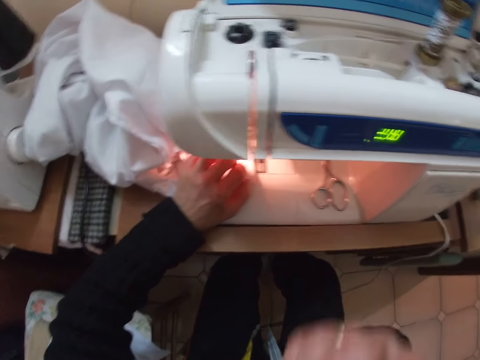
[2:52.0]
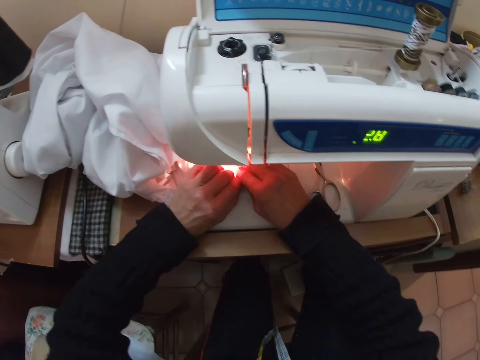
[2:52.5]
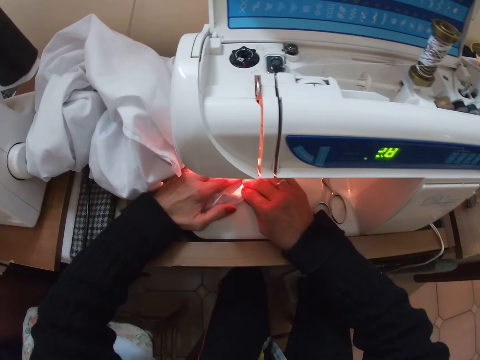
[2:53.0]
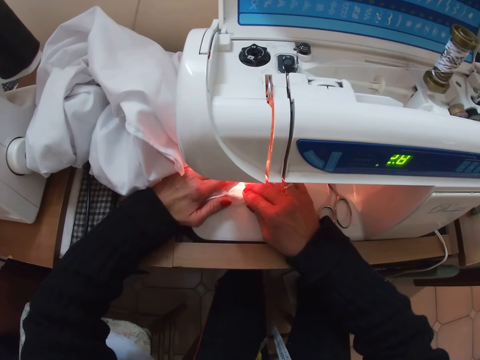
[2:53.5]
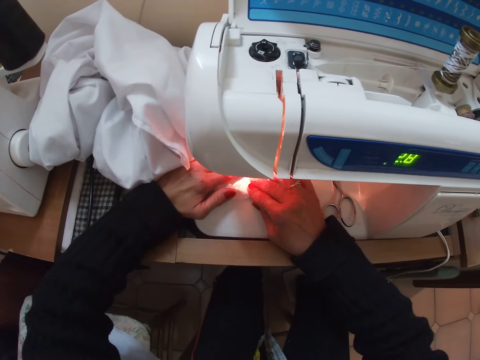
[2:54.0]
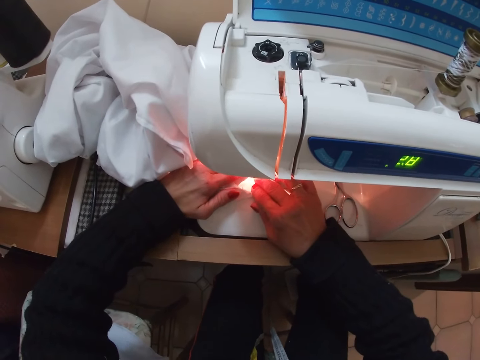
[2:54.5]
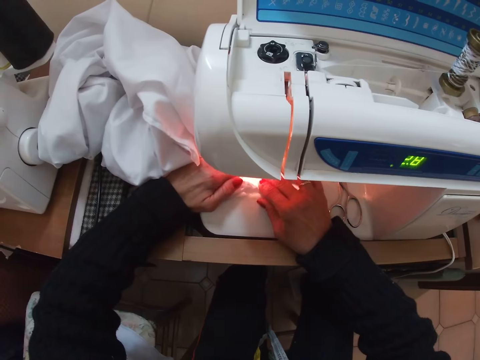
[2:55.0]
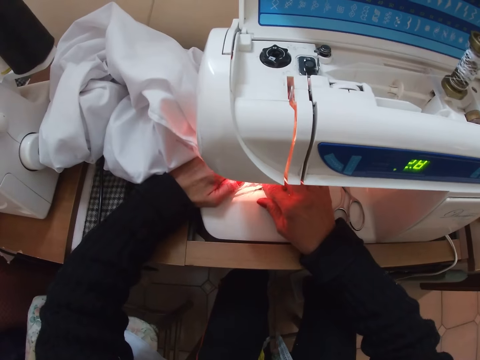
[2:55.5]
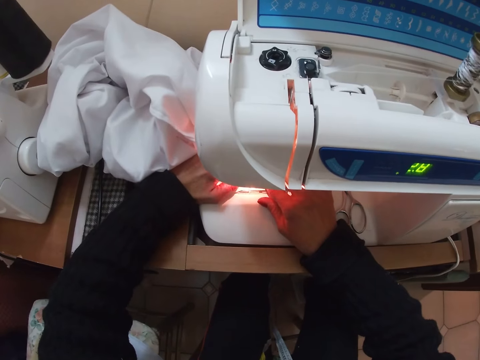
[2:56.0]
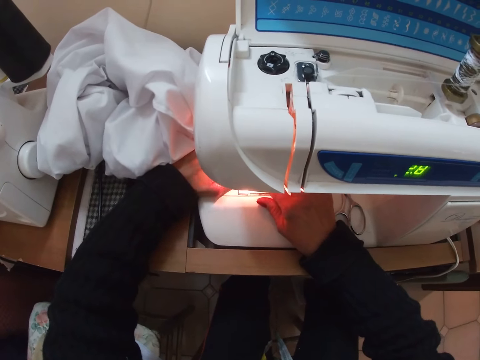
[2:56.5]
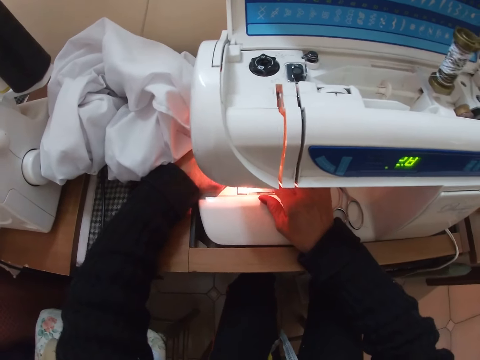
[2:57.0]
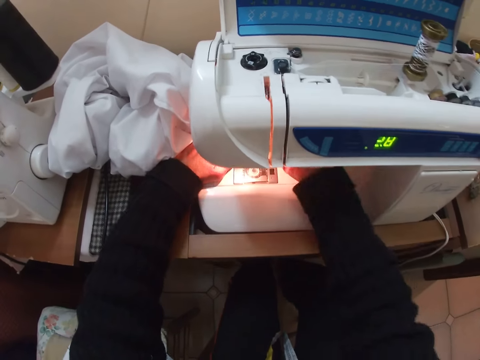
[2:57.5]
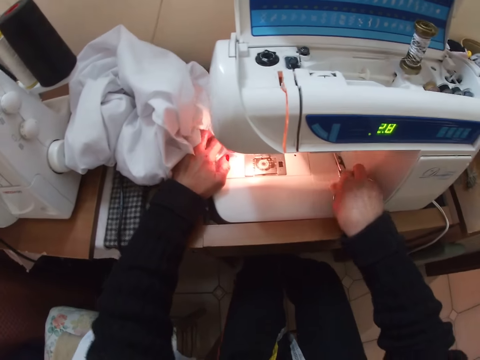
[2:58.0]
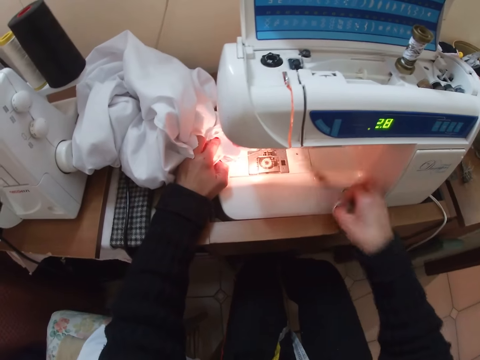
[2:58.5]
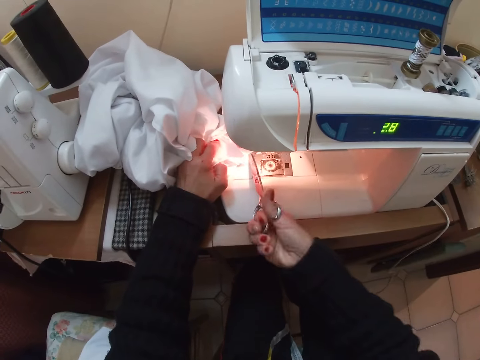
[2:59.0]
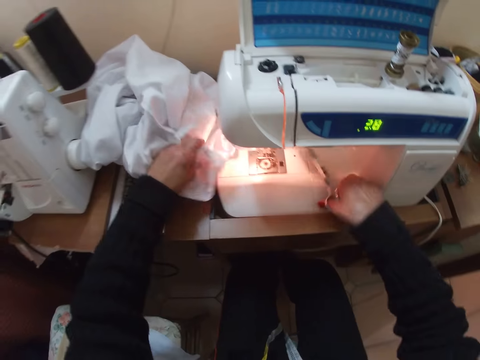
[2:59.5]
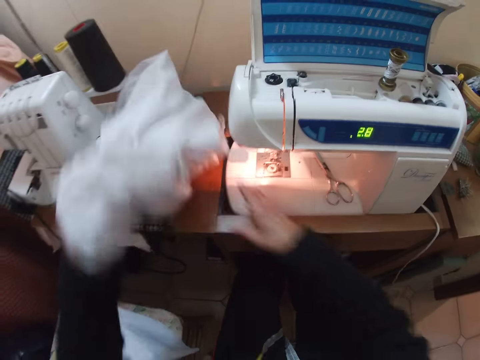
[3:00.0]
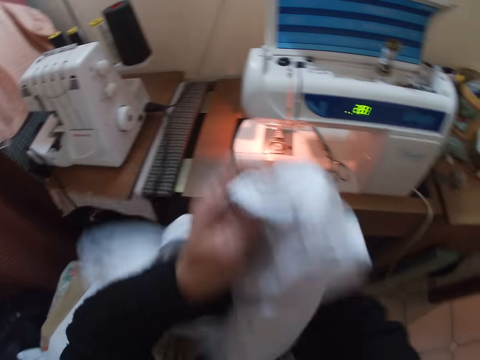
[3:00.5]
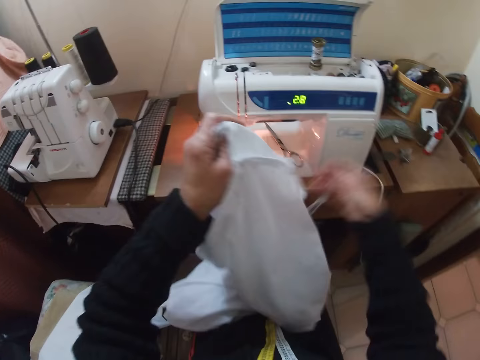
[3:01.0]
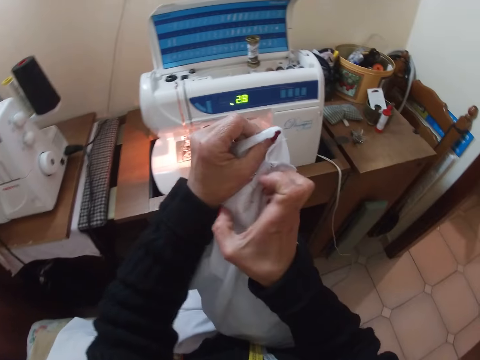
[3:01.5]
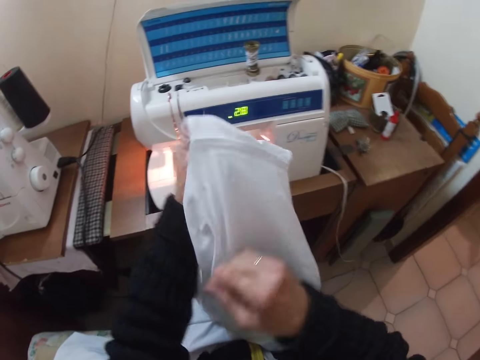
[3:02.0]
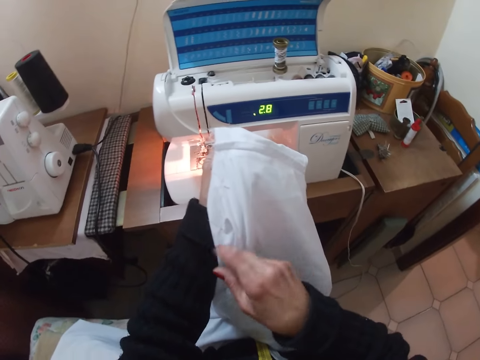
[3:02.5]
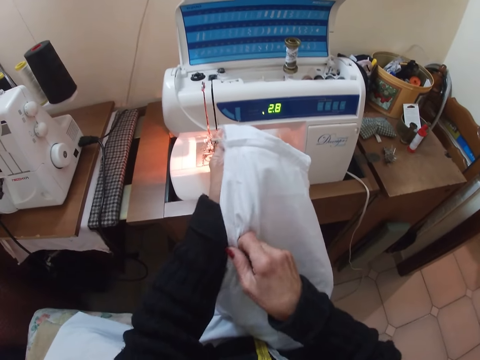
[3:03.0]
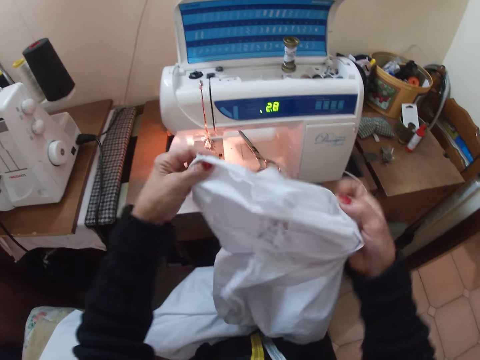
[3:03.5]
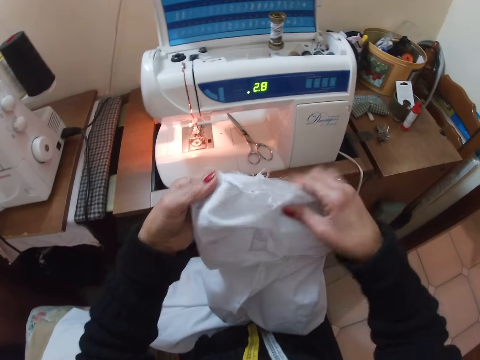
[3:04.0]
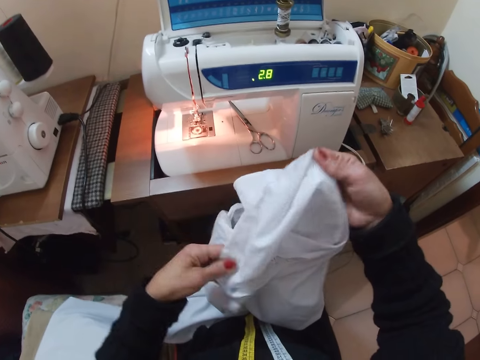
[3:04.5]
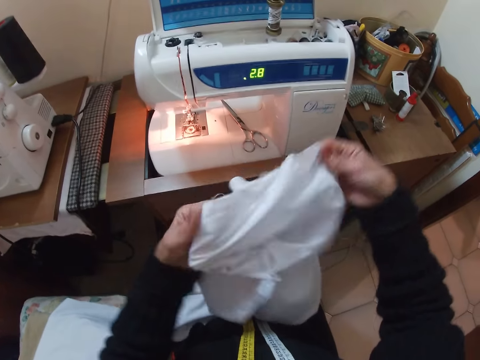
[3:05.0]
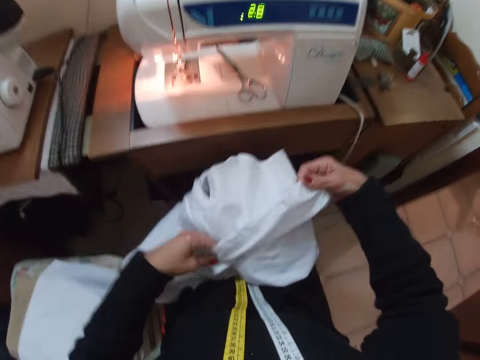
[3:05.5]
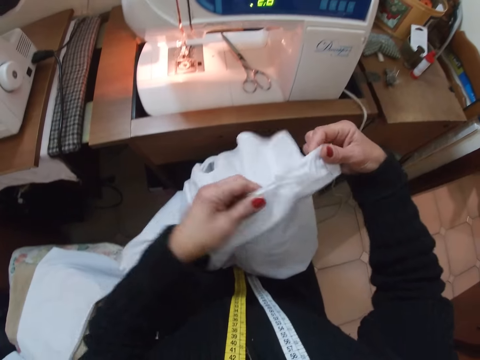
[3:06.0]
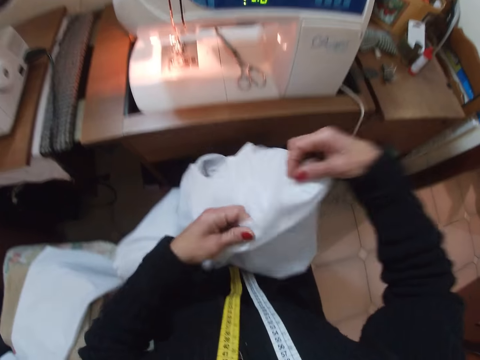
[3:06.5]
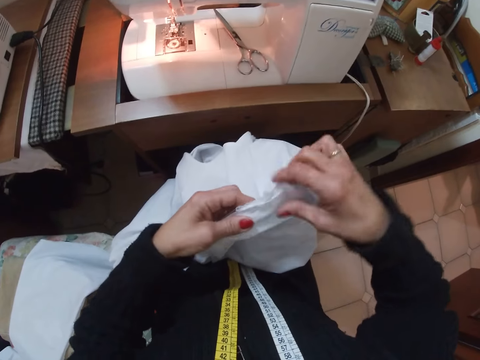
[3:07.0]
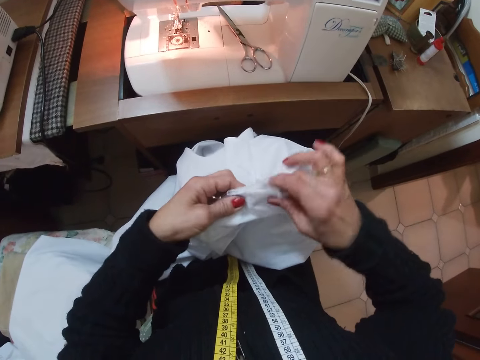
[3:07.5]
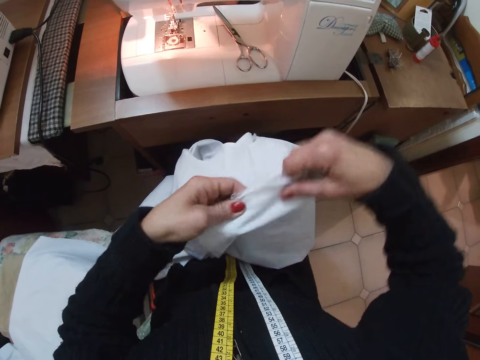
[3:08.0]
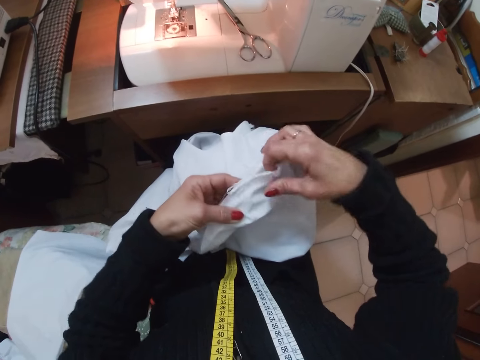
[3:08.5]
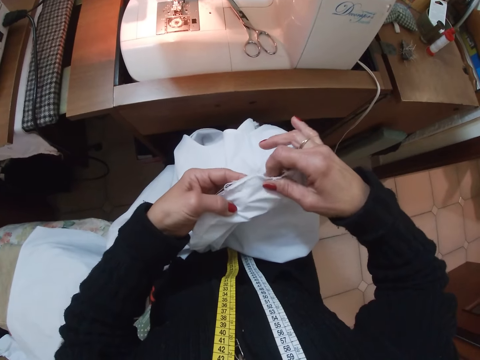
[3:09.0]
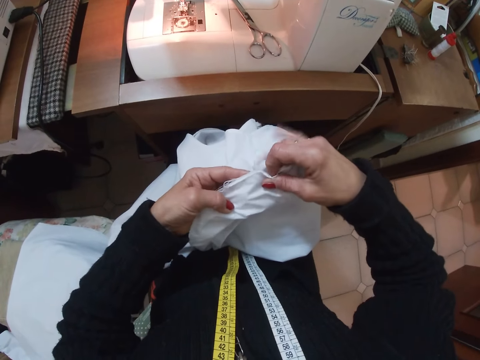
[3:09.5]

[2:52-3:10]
The camera wearer removes her right hand from the cloth. She places her right hand on the cloth. She adjusts the cloth with her hands. She moves the cloth with her hands along the sewing machine's needle. She sews the fabric. She removes her right hand. She operates the sewing machine. She picks up the scissors with her right hand. She cuts the thread with the scissors. She drops the scissors on the sewing machine. She picks up the cloth with her left hand. She holds the cloth with her right hand and moves the cloth around with both hands. She removes her right hand from the cloth. She touches the cloth with her right hand. She adjusts the fabric. She moves the cloth around with both hands. She holds the cloth with her right hand. She removes her right hand from the cloth. She moves the cloth around with both hands. She holds the cloth with her right hand. She places the cloth on her lap. She moves the cloth around with both hands.

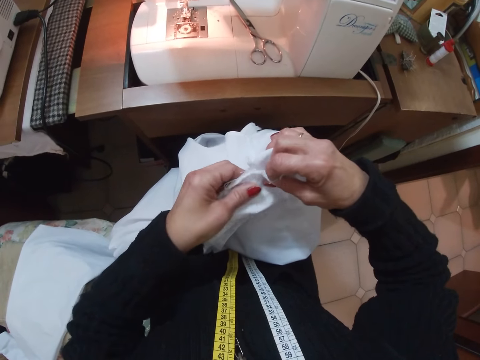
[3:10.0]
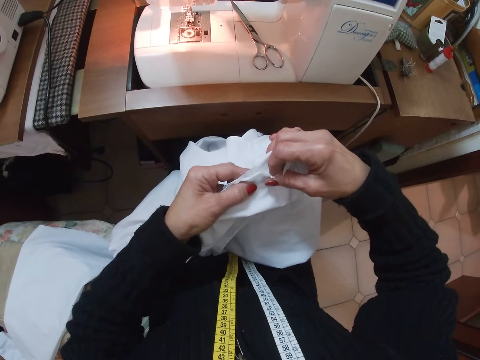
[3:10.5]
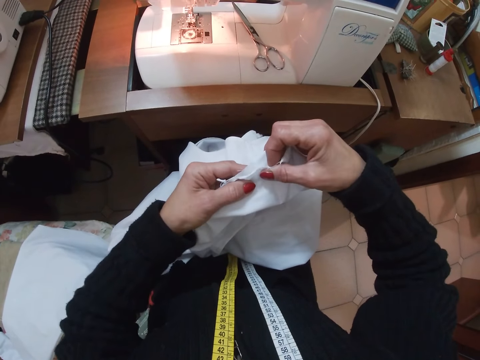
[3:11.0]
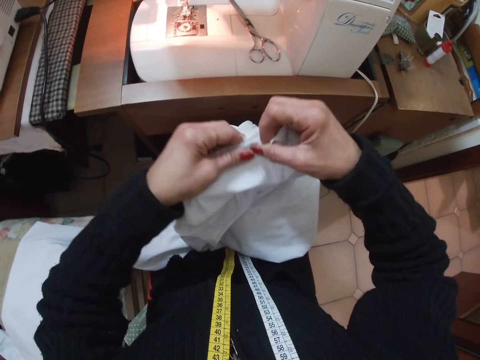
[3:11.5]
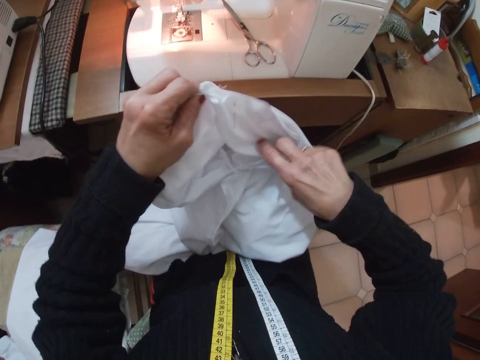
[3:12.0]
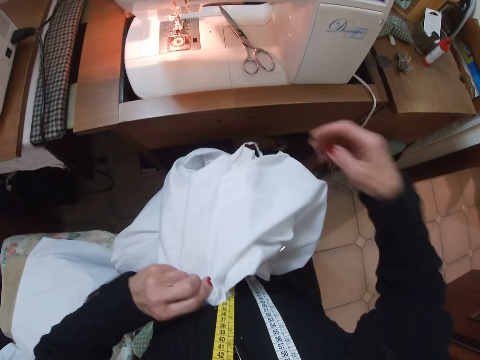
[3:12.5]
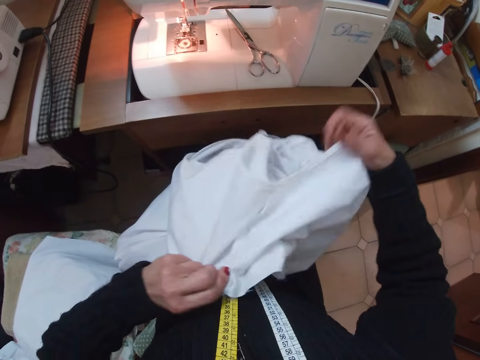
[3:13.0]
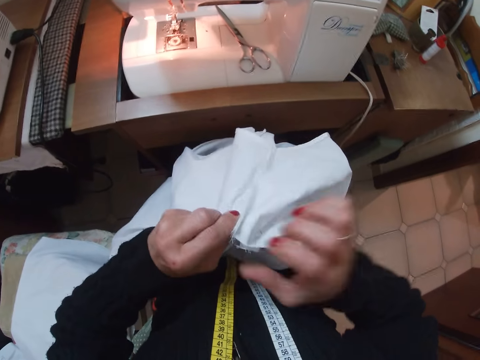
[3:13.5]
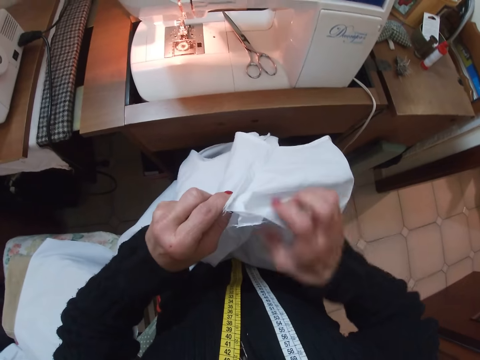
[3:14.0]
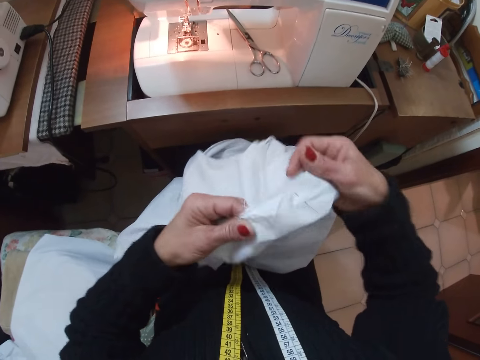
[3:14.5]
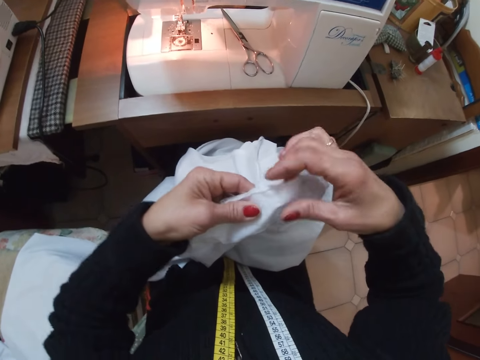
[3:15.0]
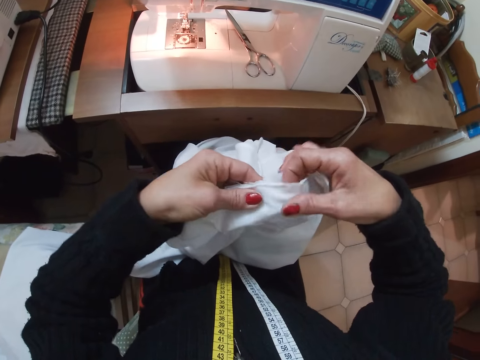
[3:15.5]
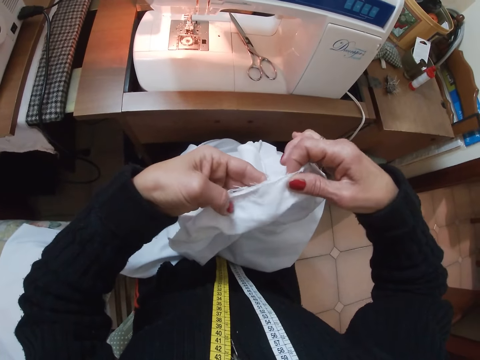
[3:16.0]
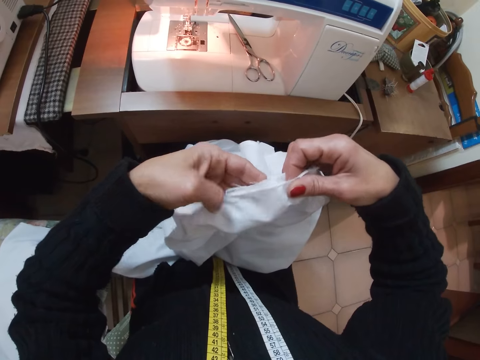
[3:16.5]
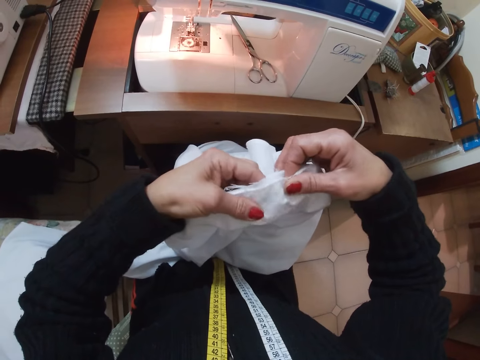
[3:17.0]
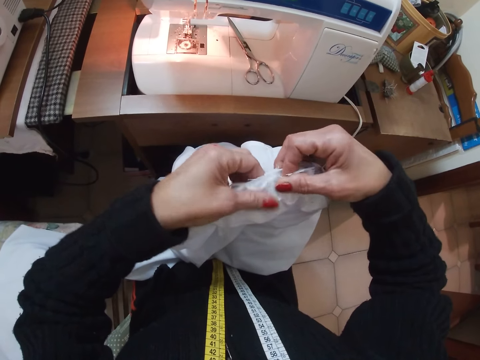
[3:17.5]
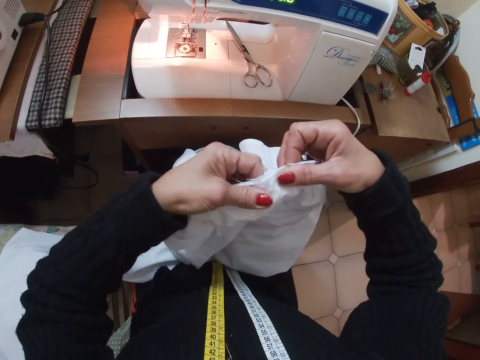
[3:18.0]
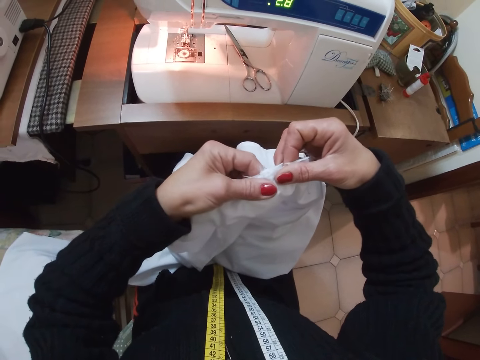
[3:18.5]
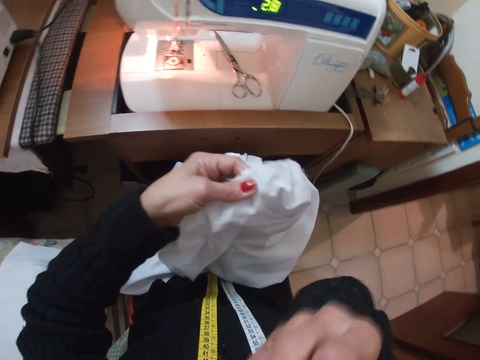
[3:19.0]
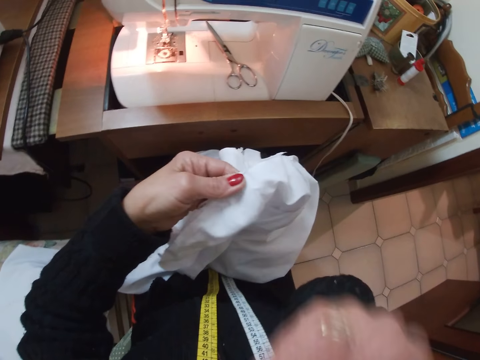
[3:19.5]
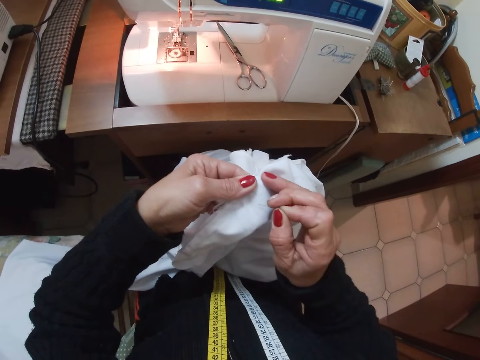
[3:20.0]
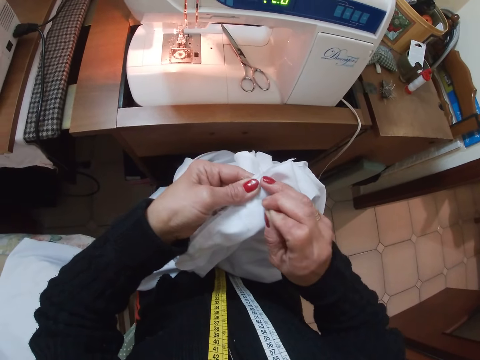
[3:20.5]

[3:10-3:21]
The camera wearer raises her right hand from the cloth. She lowers her right hand. She puts a needle in the cloth. She picks up a pin.
